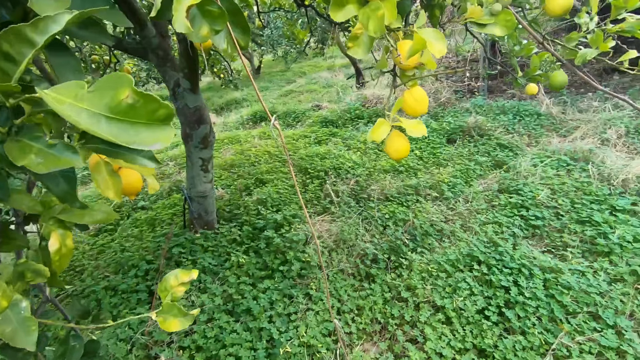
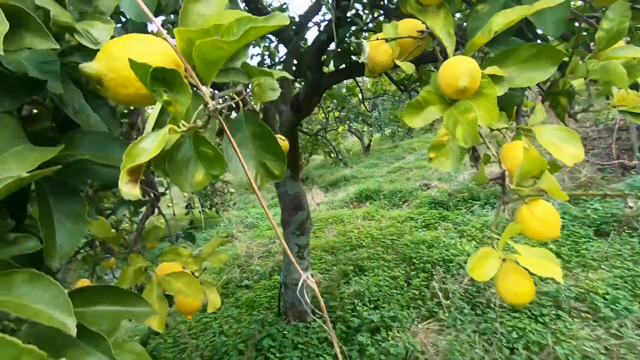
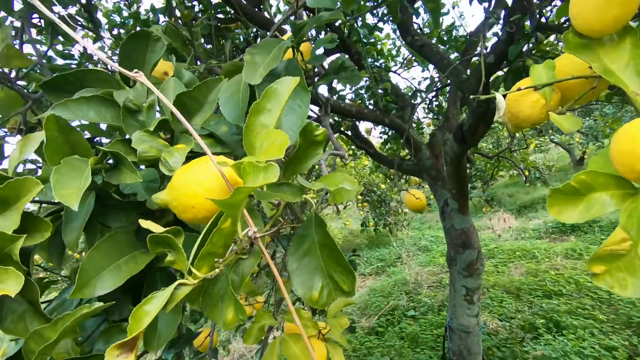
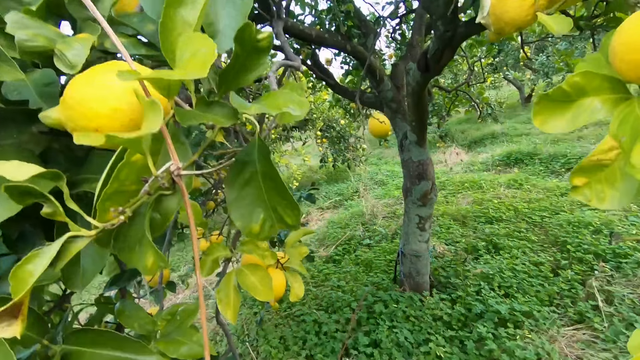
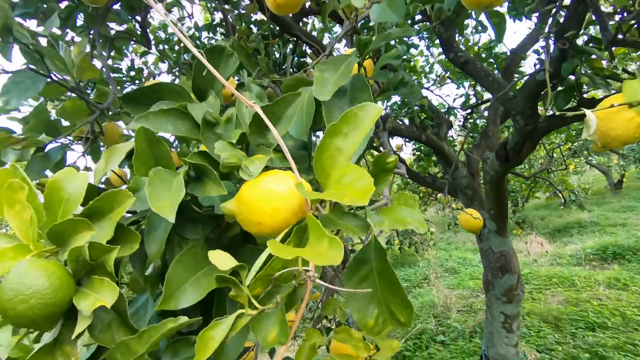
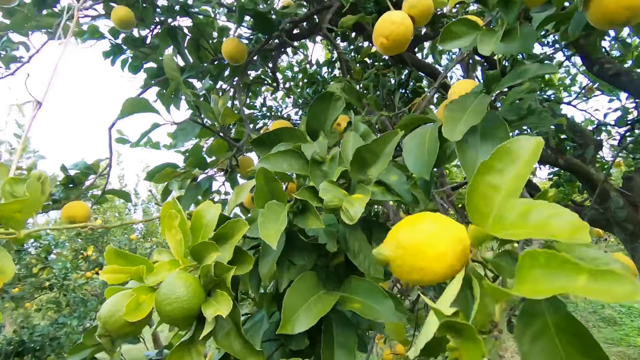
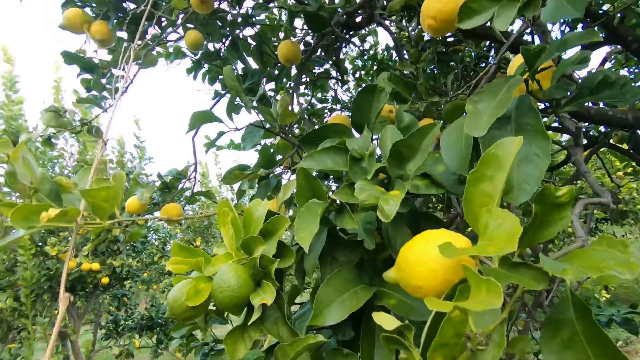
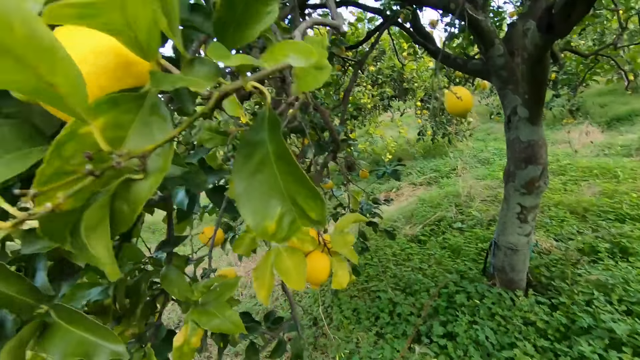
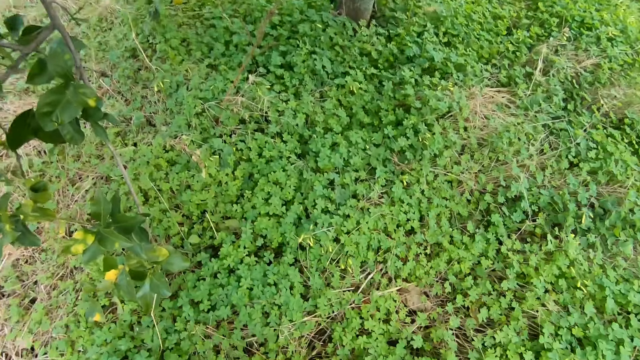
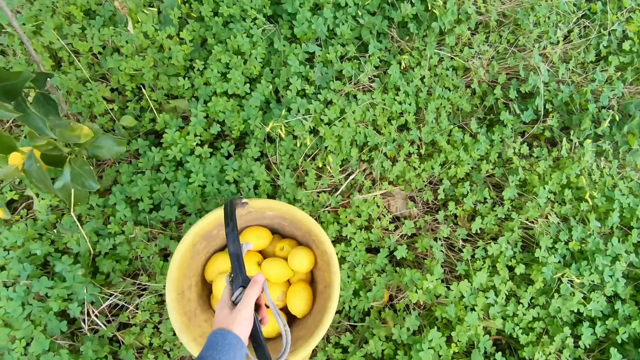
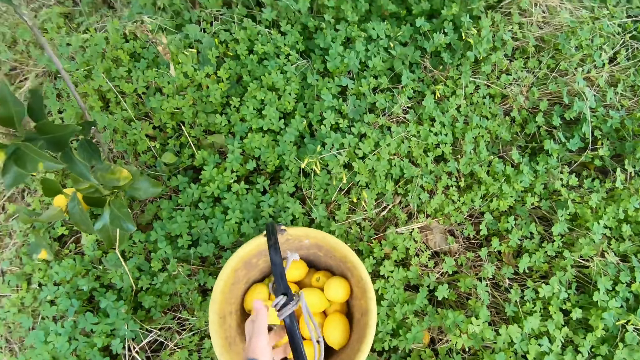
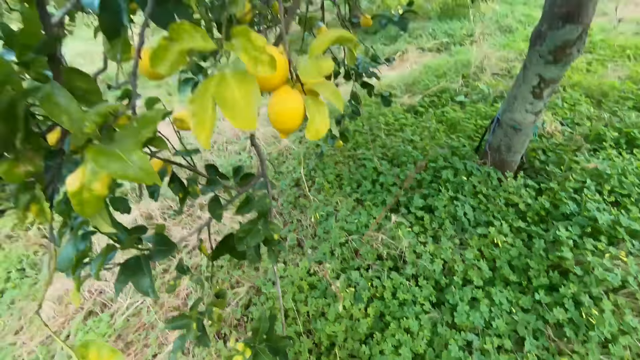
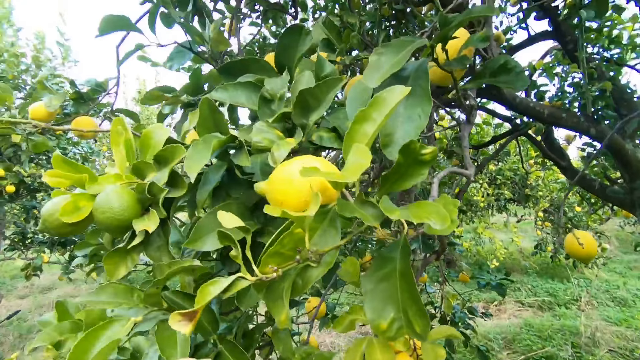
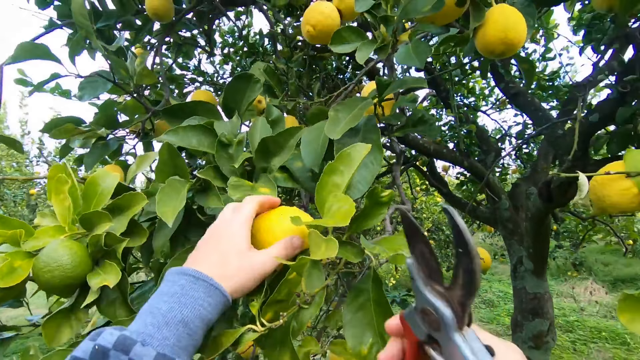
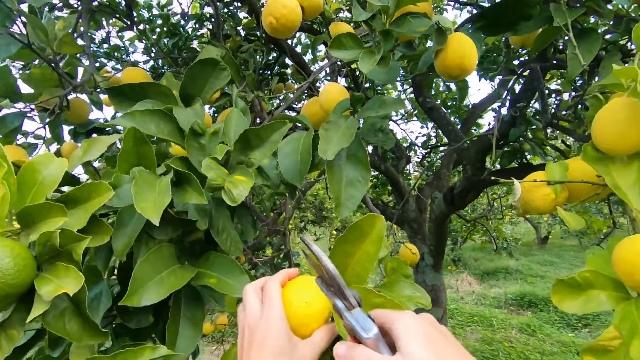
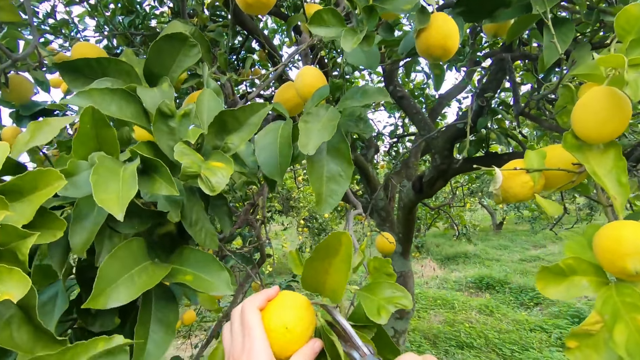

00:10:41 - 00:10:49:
The camera wearer drops the bucket of lemons on the floor with his left hand. He holds a lemon on a tree with his left hand. He prunes more mature lemons.

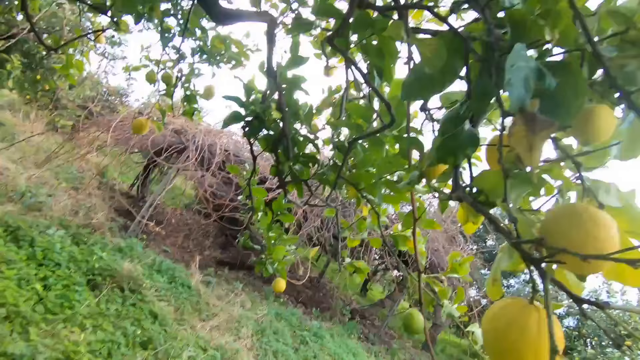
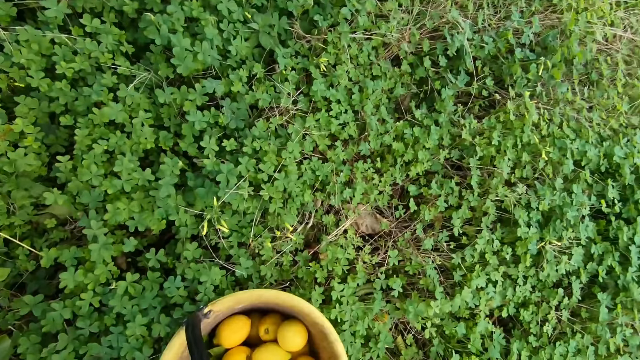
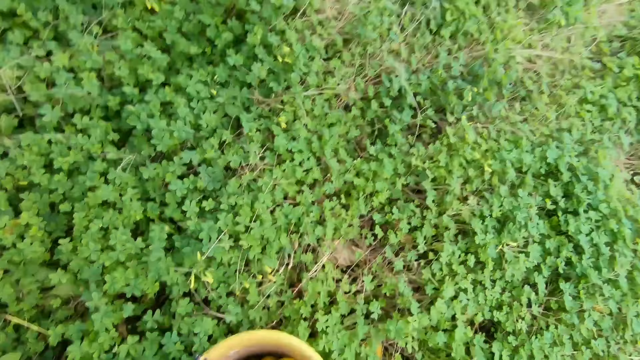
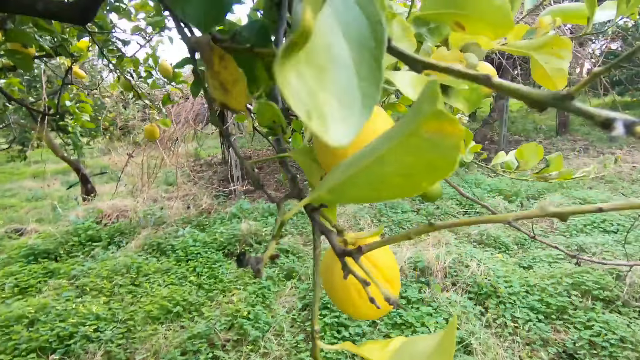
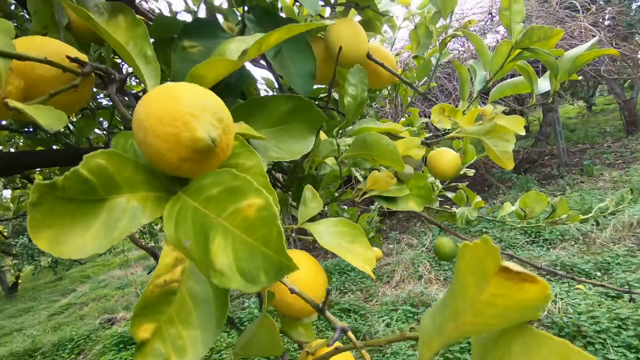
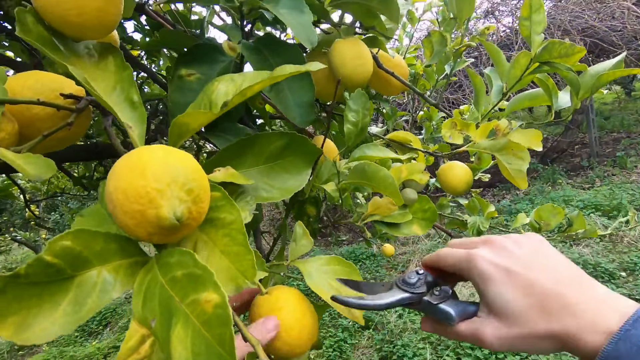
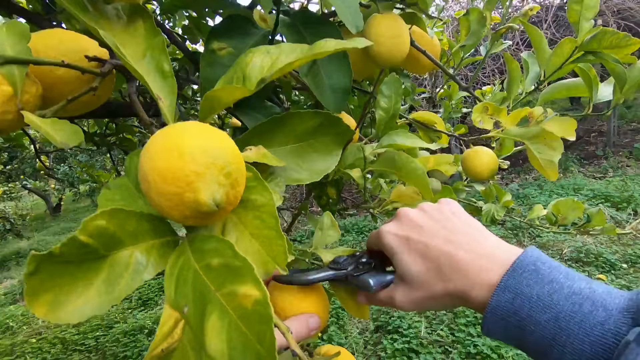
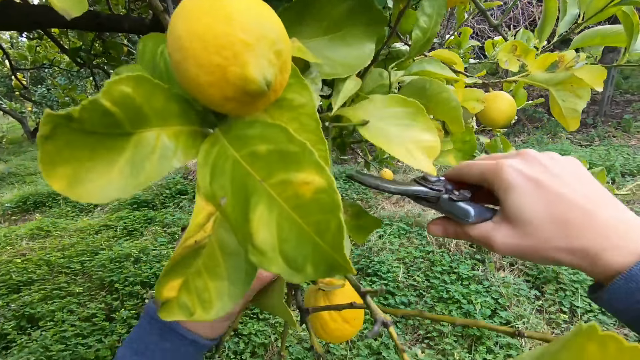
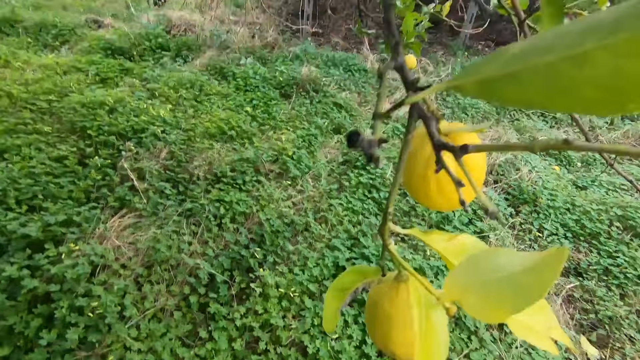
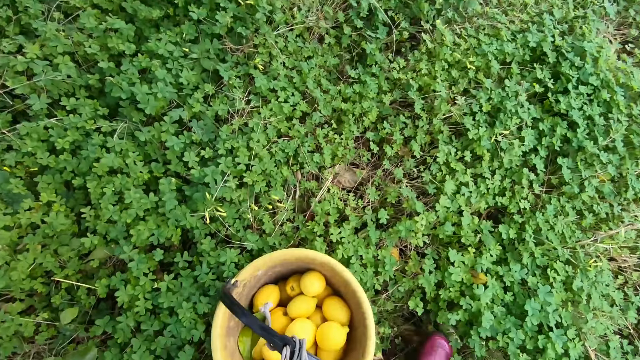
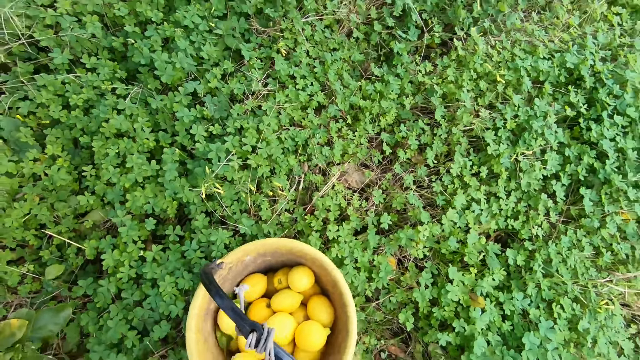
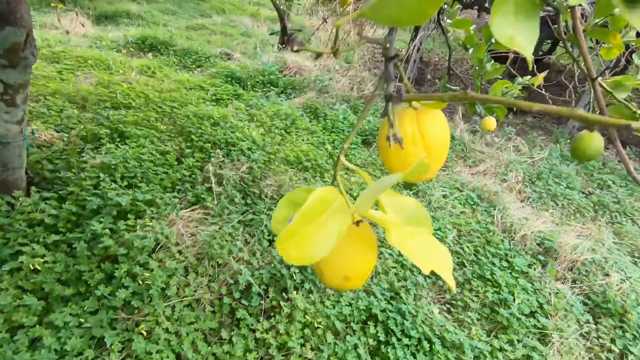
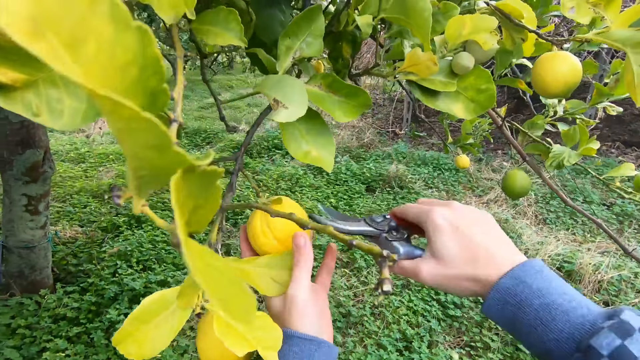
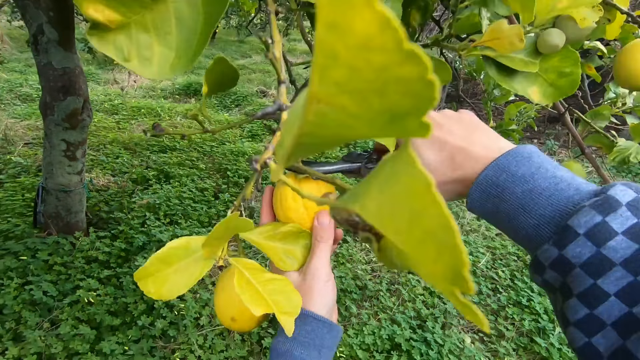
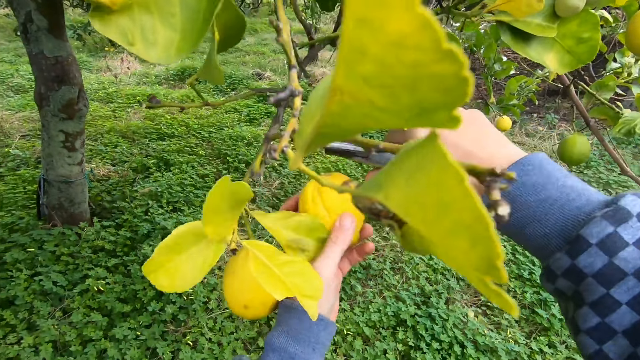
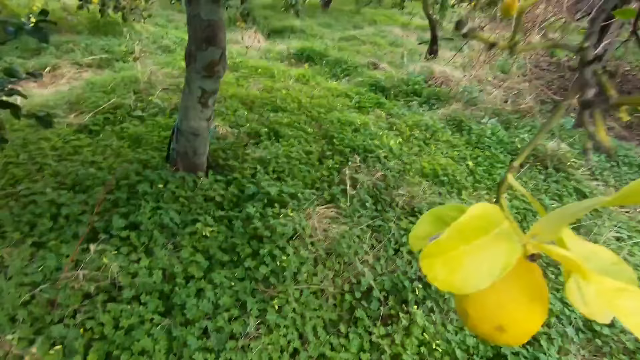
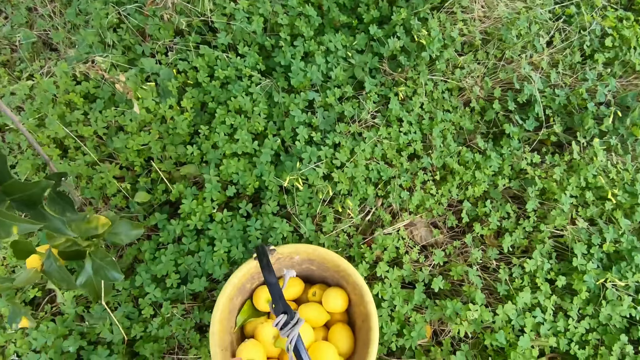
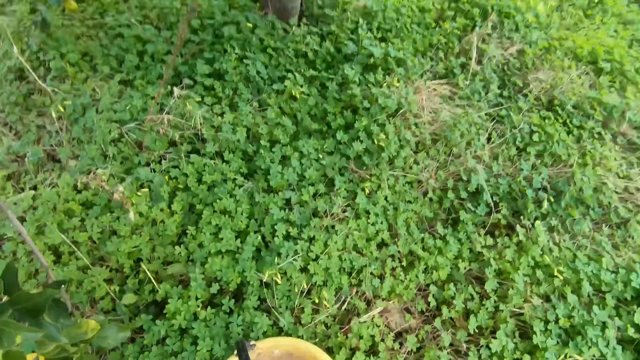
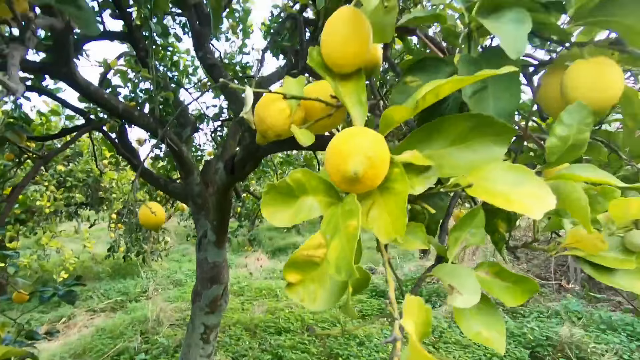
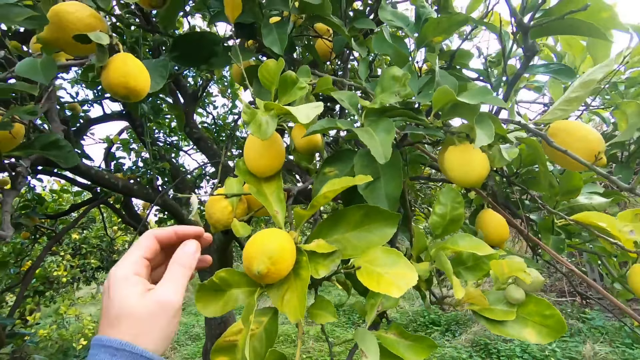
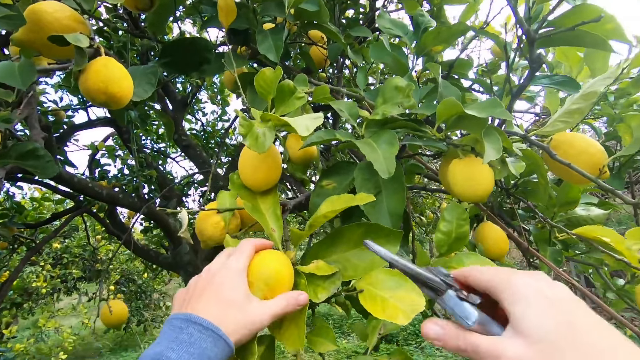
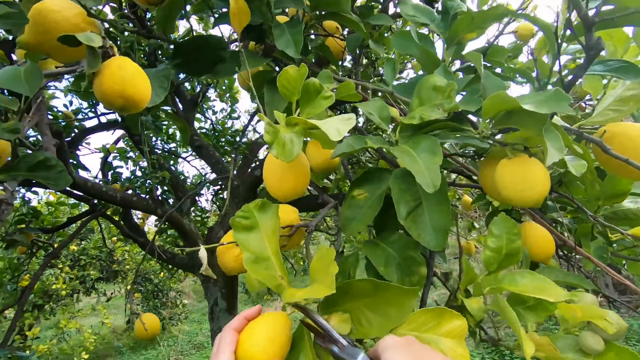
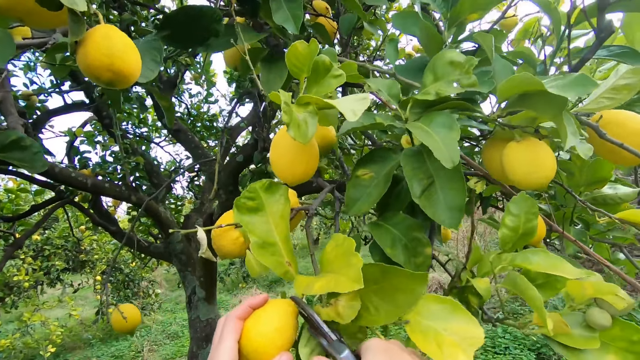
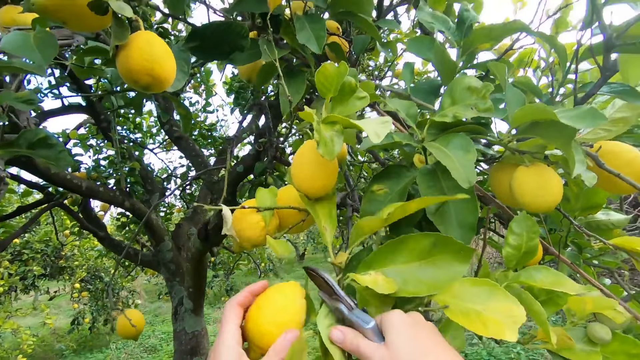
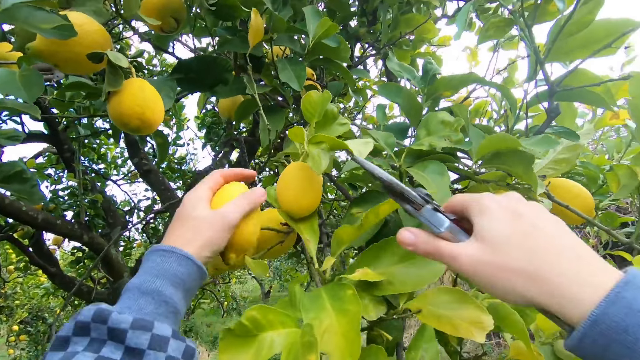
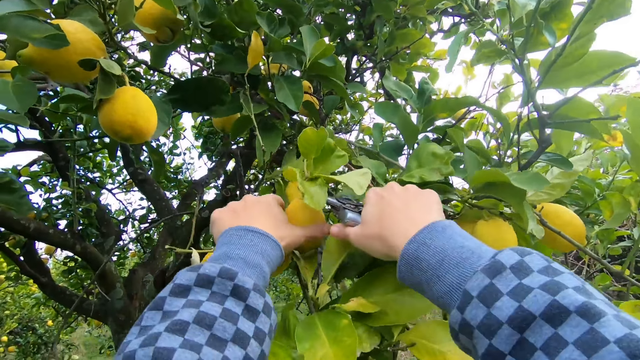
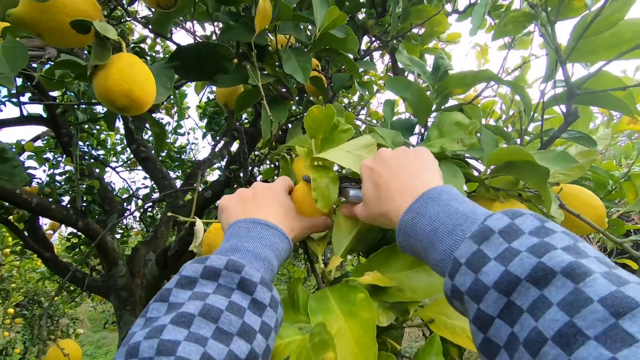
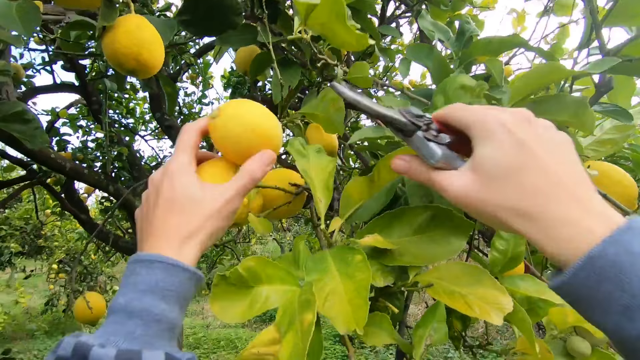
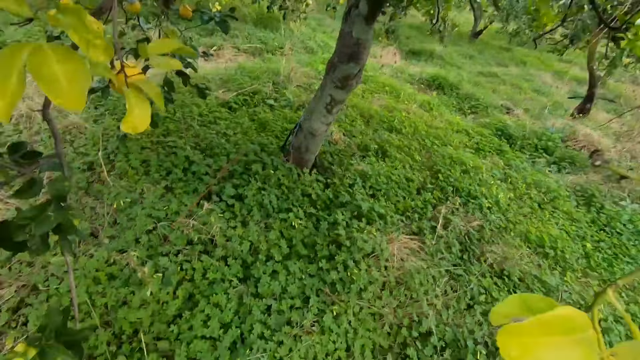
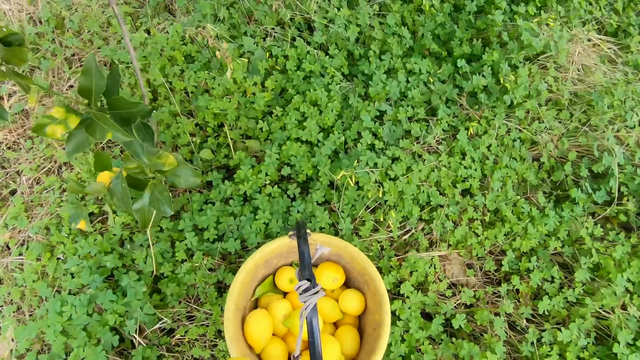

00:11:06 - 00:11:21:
The camera wearer puts the lemon in a bucket. He holds a lemon on a tree with his left hand. He cuts the lemon with the cutter in his right hand. He drops the lemon in the bucket with his left hand. He holds a lemon on a tree with his left hand. He cuts the lemon with the cutter in his right hand. He drops the lemon in the bucket with his left hand. He holds a lemon on a tree with his left hand. He cuts the lemon with the cutter in his right hand. He holds another lemon on a tree with his left hand. He cuts the lemon with the cutter in his right hand. He drops the lemons in the bucket with his left hand.
